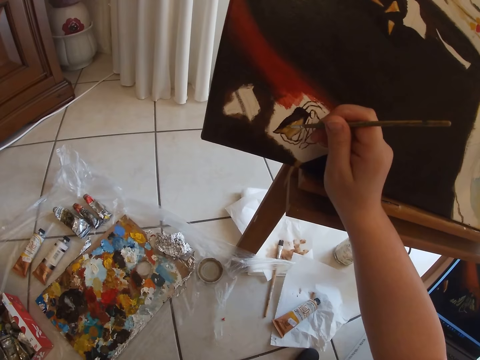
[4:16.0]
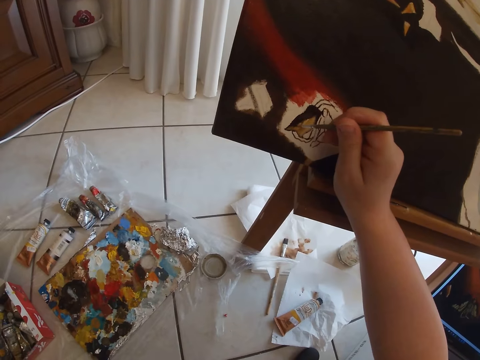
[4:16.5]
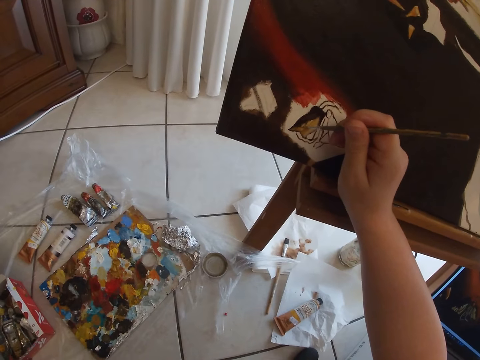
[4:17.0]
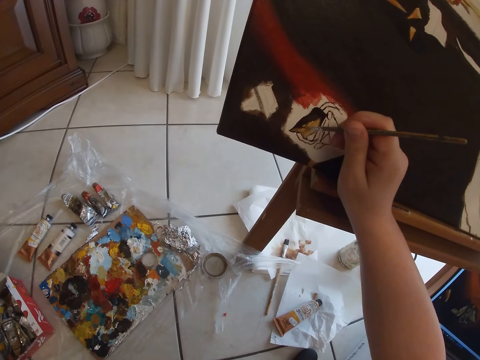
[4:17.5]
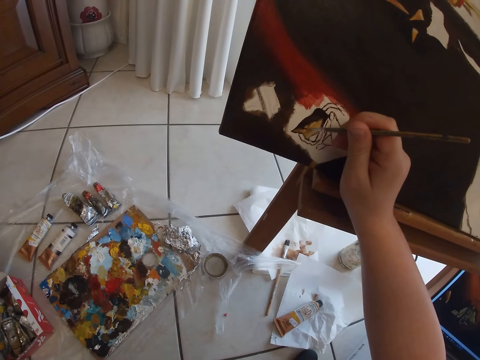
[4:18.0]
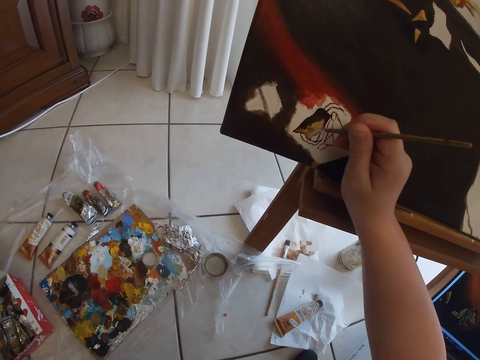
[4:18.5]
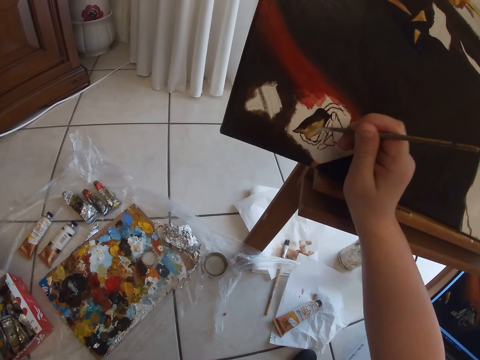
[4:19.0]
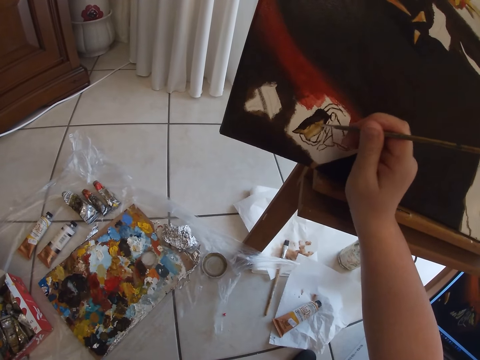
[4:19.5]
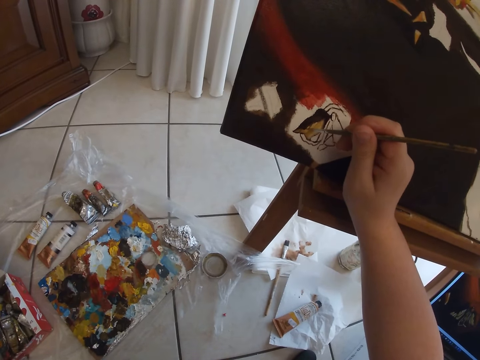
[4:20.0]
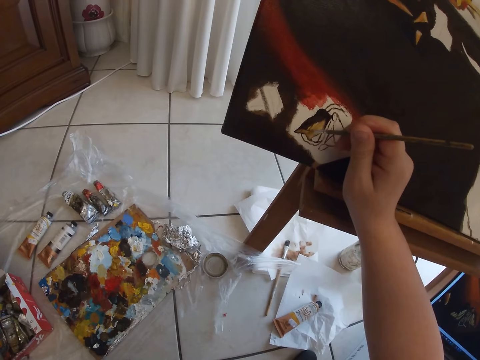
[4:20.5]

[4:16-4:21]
The camera wearer paints on the canvas with the paint brush in her right hand.

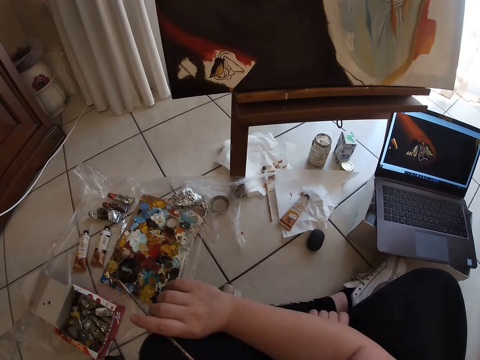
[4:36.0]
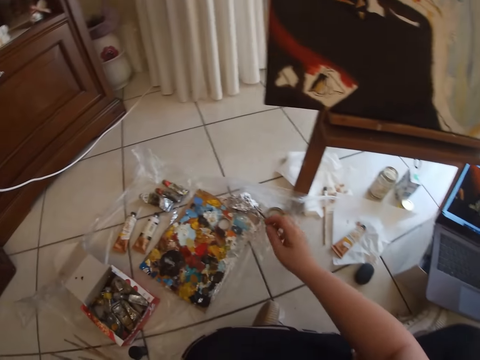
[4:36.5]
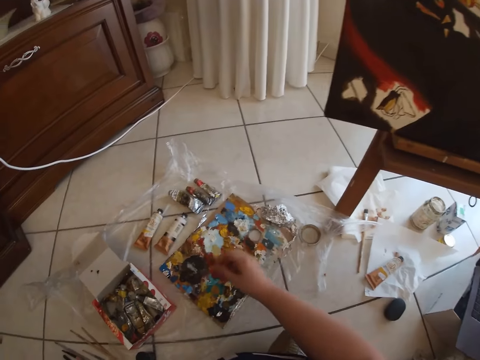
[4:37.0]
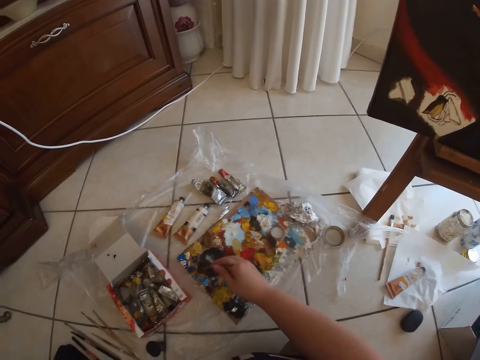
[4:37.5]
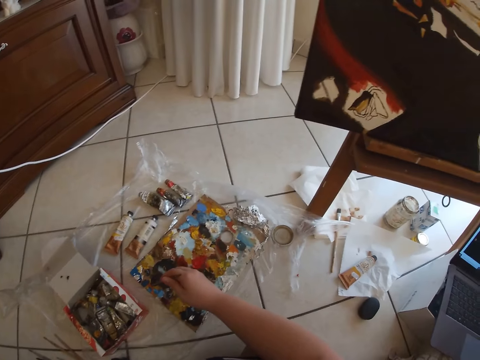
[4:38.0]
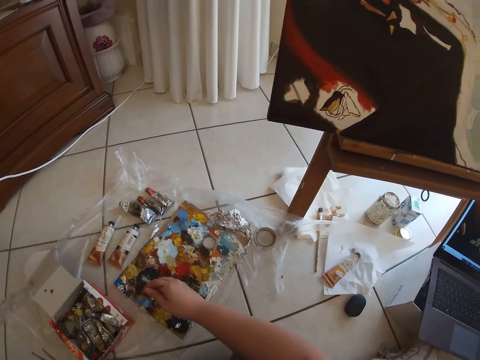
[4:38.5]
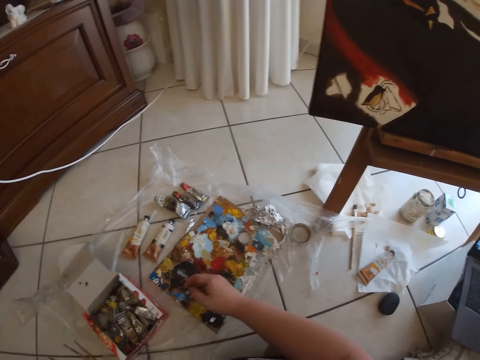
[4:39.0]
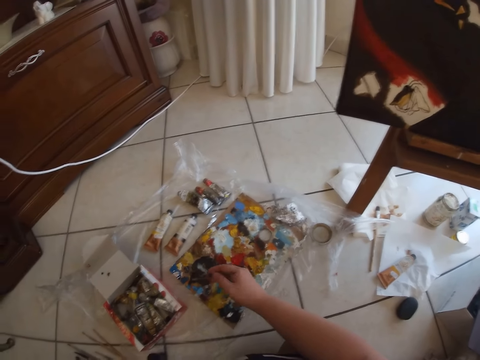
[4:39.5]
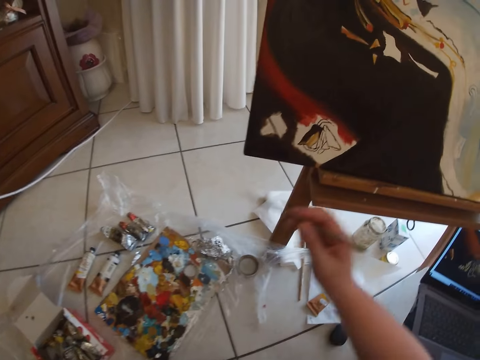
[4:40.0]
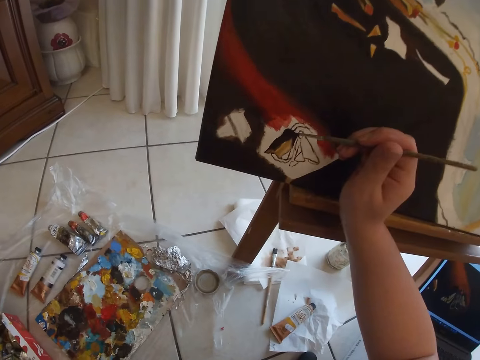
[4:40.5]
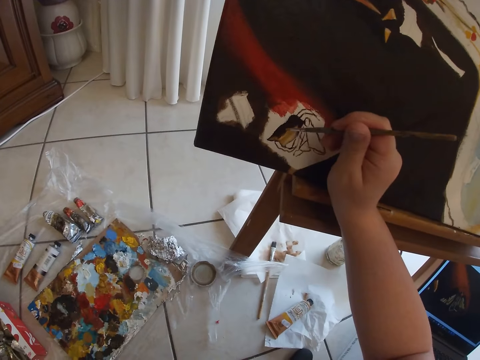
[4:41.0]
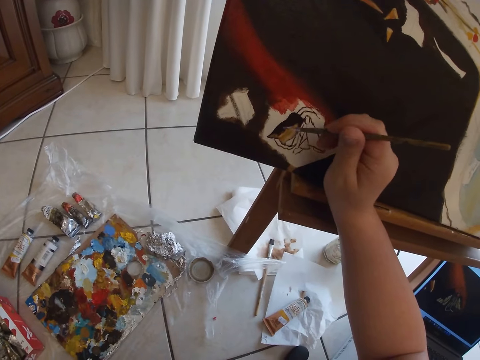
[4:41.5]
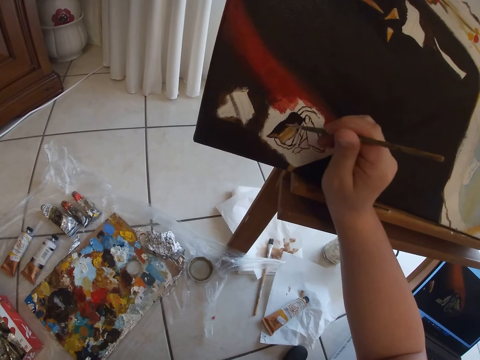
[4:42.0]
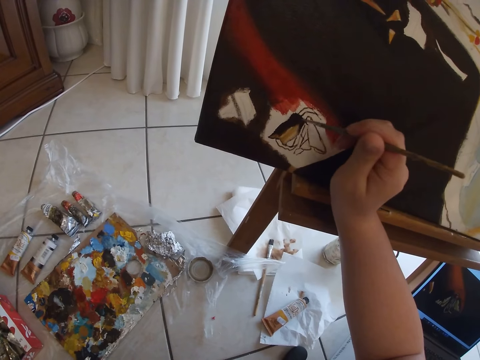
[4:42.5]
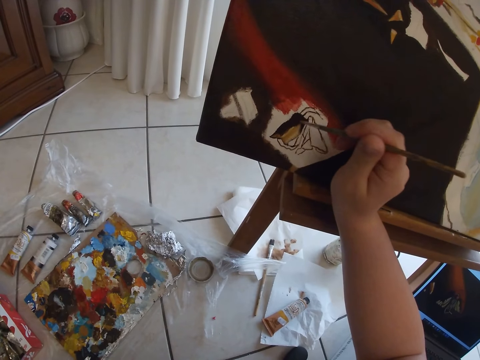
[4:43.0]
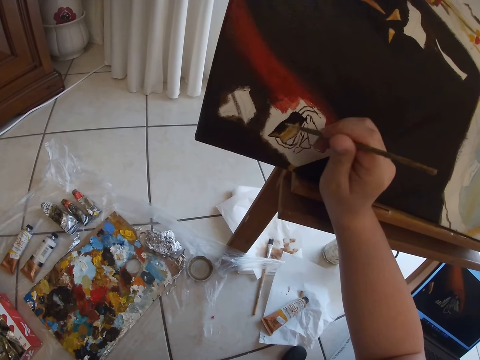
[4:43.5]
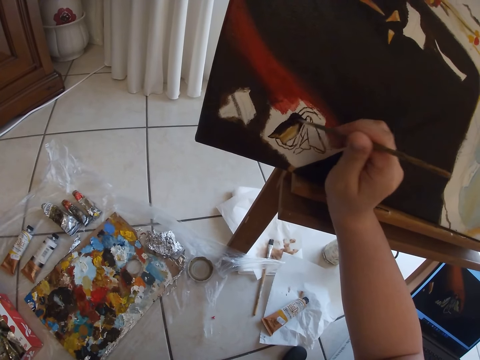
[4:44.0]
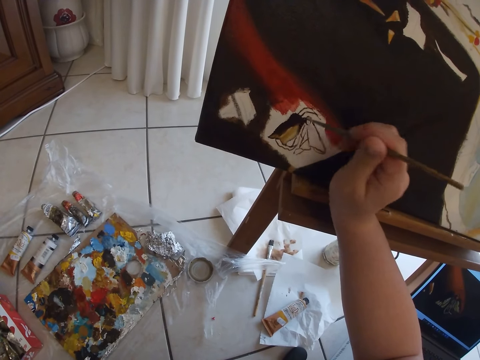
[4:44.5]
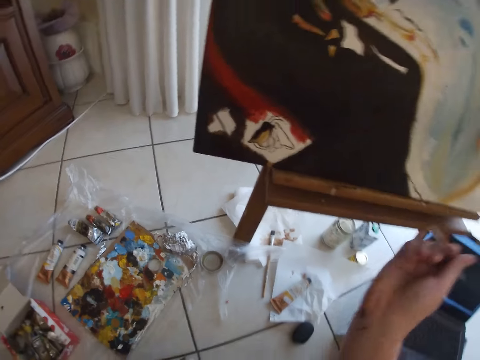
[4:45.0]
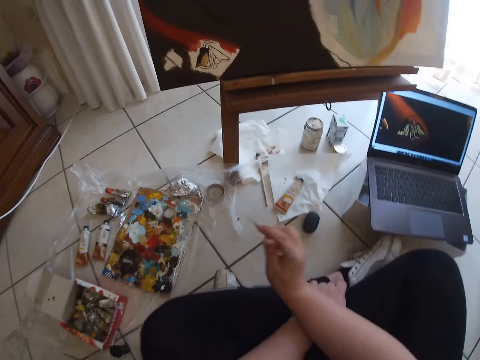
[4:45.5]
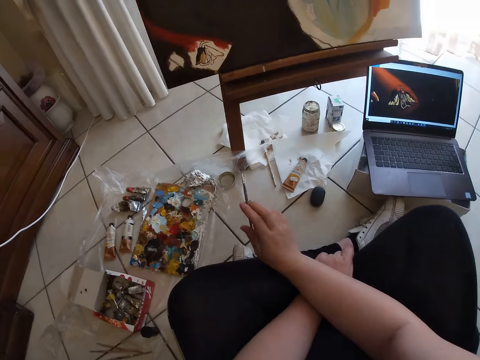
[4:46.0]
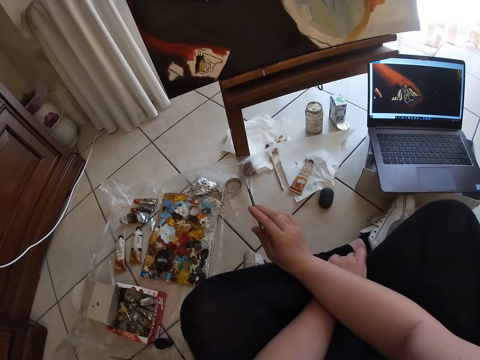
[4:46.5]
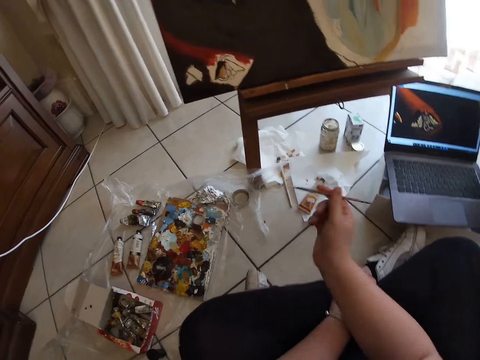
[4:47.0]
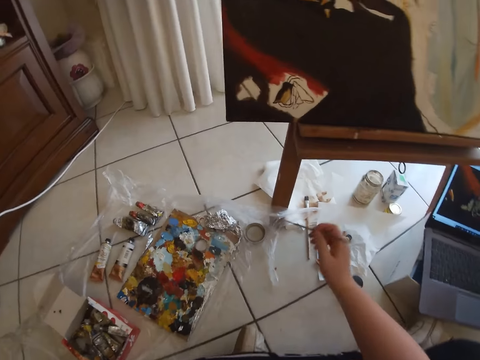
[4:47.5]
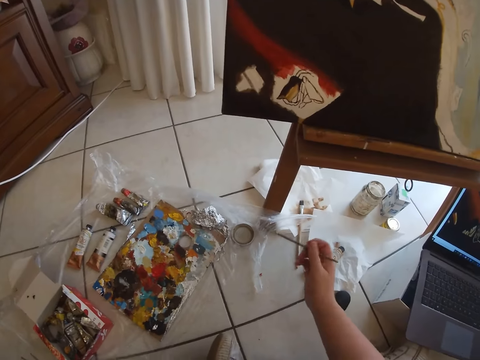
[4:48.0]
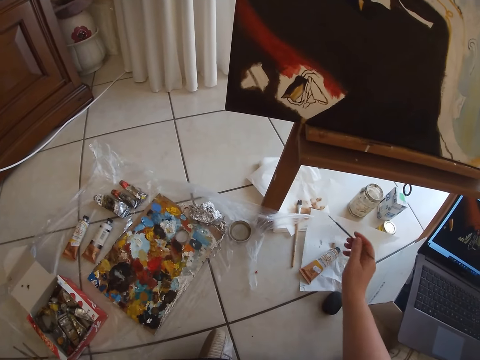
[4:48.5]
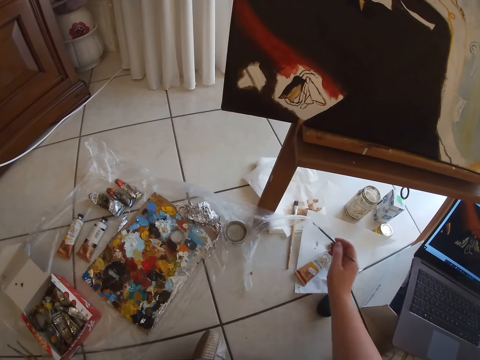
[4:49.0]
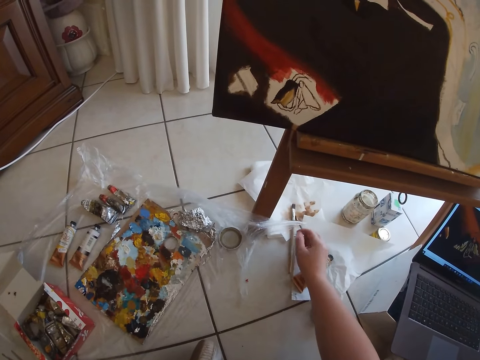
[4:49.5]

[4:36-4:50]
The camera wearer dabs at some paint in the palette with the paintbrush in her right hand. She removes the paintbrush from the paint. She paints on the canvas with the paintbrush in her right hand. She removes the paintbrush in her right hand from the canvas. She cleans the paintbrush in her right hand on a paper on the floor.

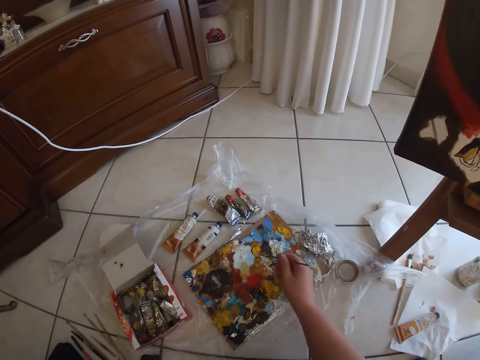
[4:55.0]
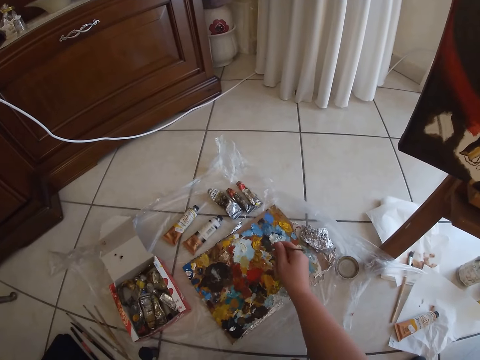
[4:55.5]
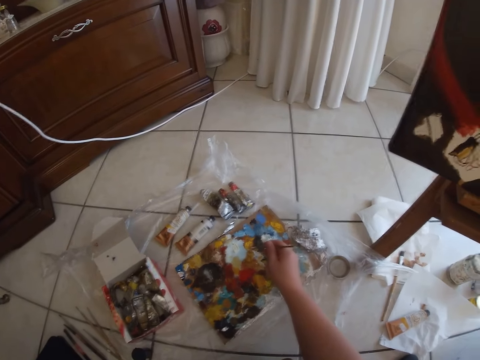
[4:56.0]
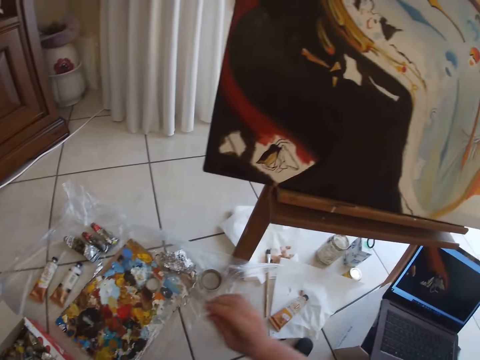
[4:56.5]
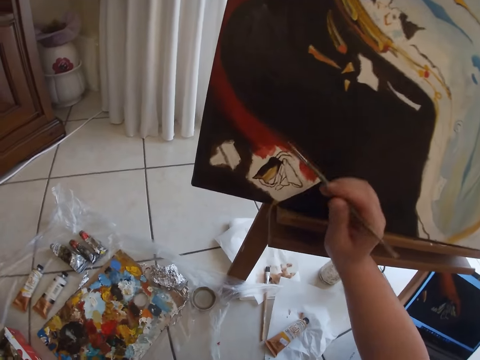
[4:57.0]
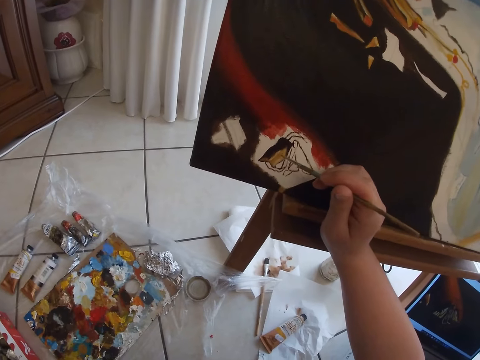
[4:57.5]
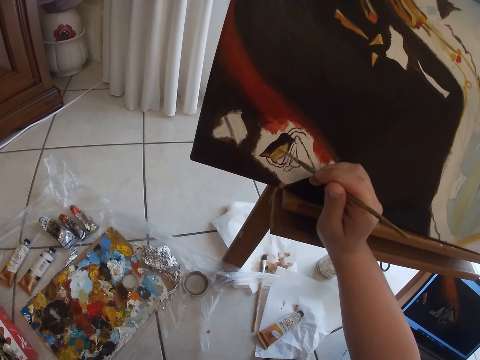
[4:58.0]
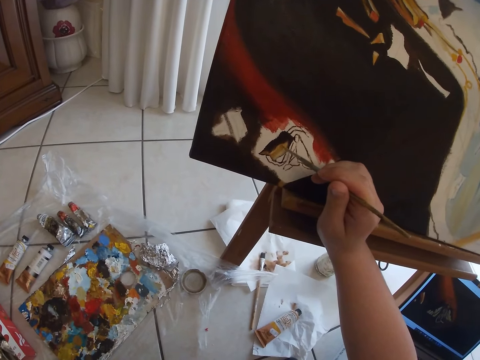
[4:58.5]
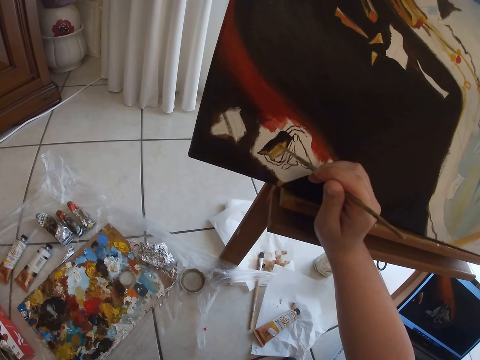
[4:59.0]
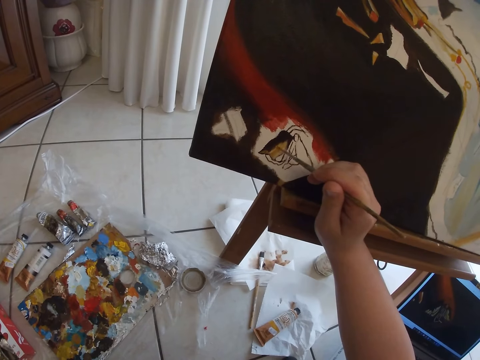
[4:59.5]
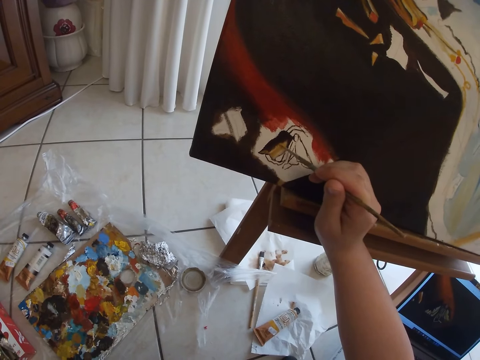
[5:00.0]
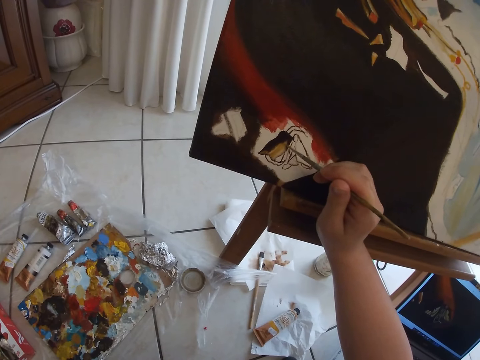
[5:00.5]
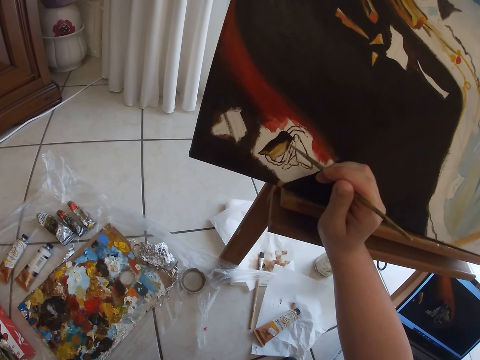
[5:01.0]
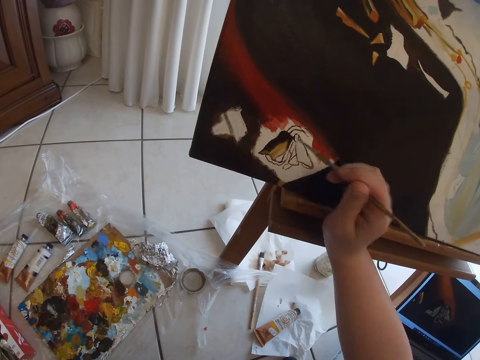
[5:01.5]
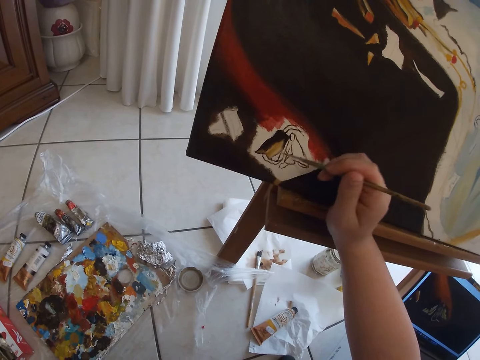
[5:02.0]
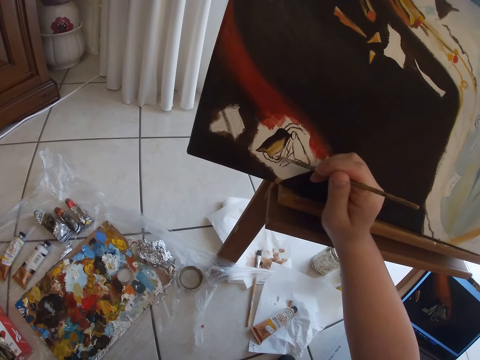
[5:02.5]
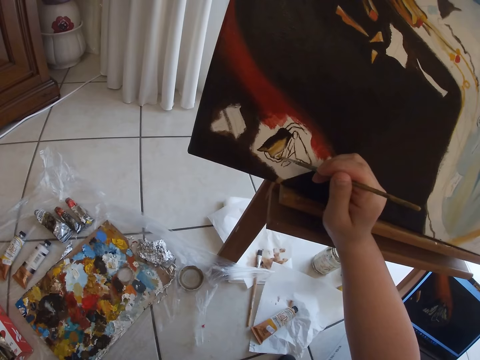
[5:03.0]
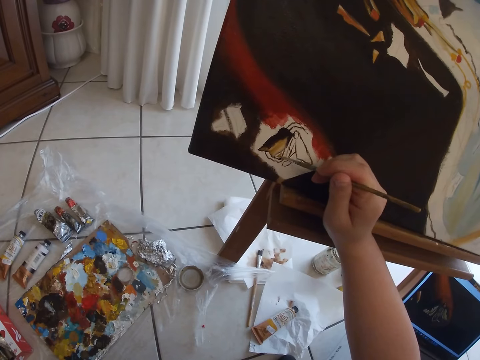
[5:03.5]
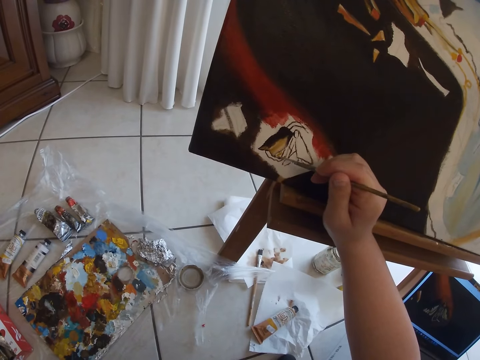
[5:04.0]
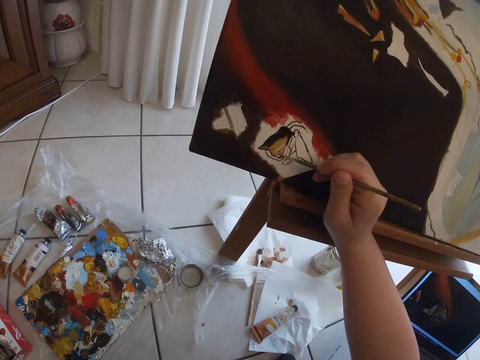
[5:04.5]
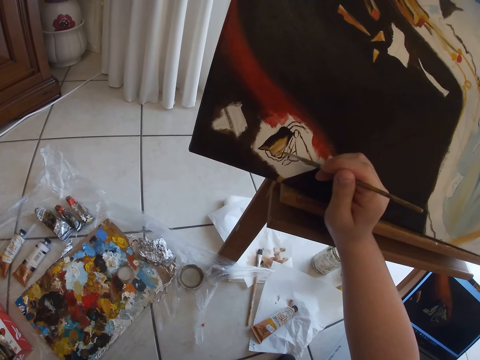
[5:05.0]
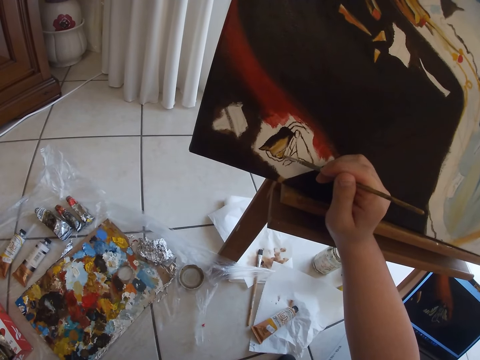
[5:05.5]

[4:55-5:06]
The camera wearer paints on the canvas with the paintbrush in her right hand.
